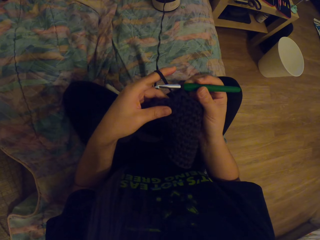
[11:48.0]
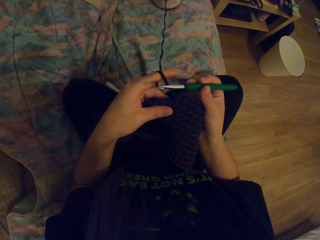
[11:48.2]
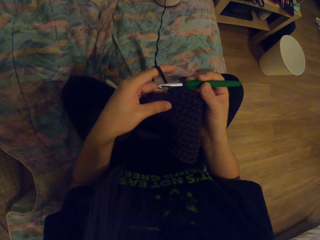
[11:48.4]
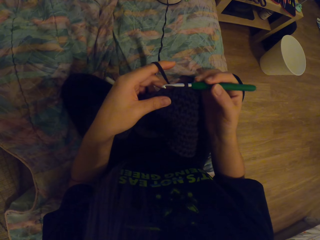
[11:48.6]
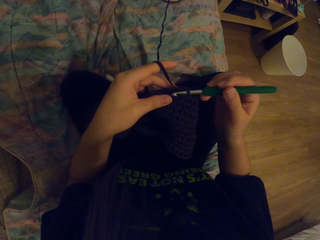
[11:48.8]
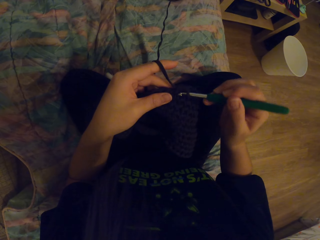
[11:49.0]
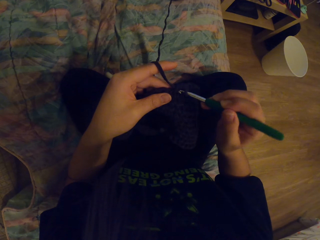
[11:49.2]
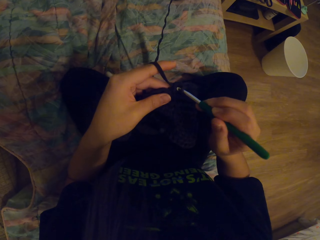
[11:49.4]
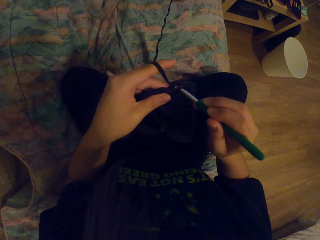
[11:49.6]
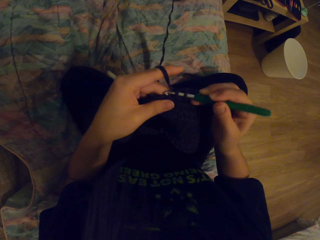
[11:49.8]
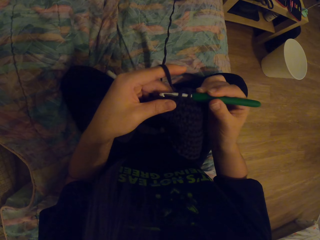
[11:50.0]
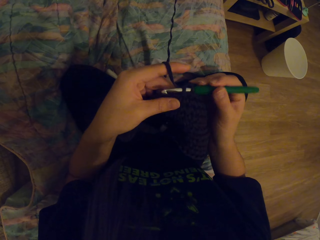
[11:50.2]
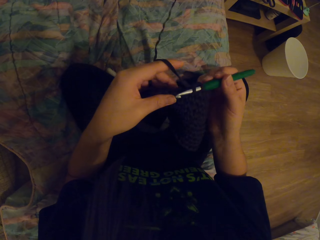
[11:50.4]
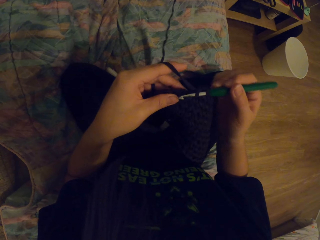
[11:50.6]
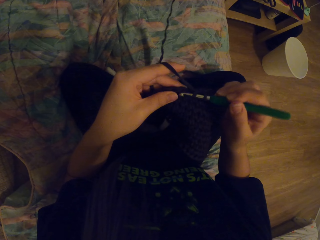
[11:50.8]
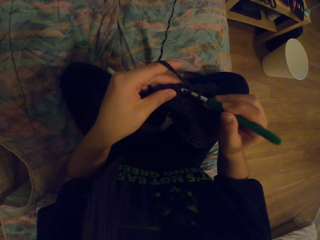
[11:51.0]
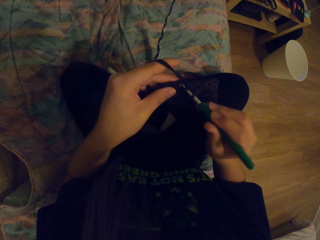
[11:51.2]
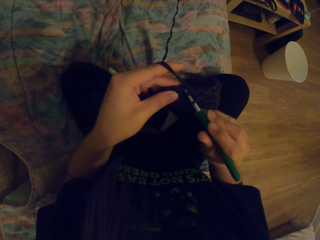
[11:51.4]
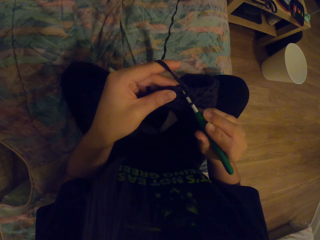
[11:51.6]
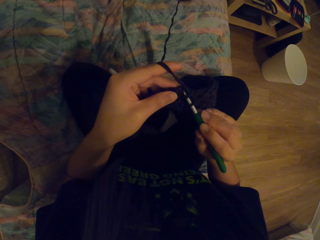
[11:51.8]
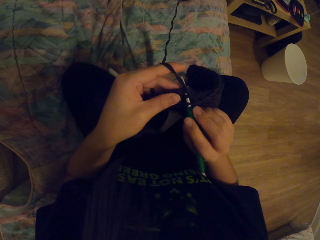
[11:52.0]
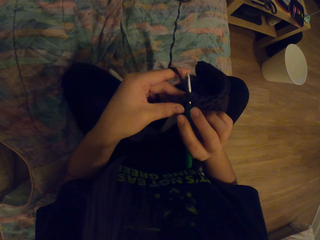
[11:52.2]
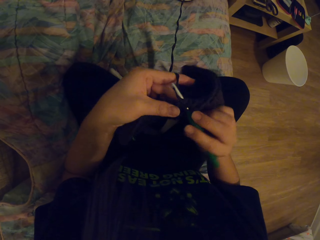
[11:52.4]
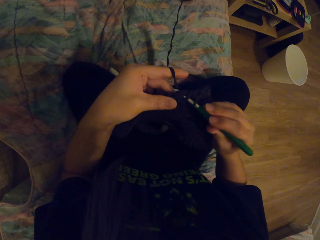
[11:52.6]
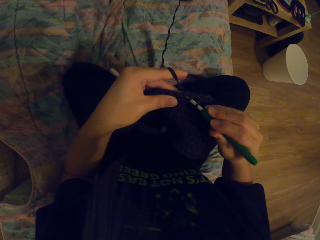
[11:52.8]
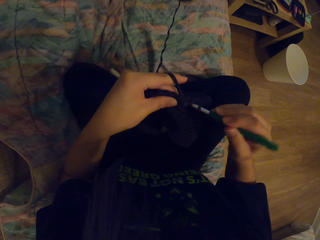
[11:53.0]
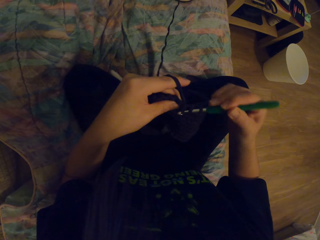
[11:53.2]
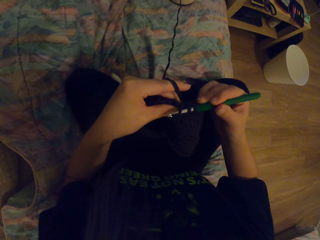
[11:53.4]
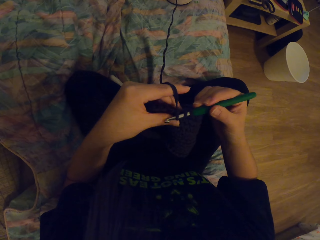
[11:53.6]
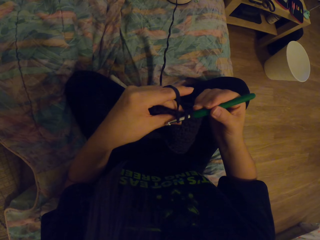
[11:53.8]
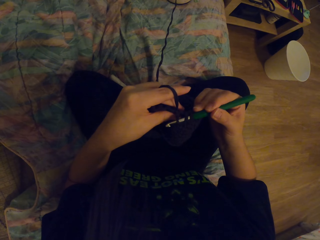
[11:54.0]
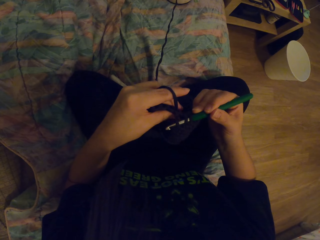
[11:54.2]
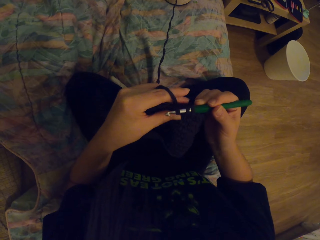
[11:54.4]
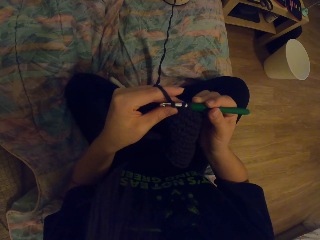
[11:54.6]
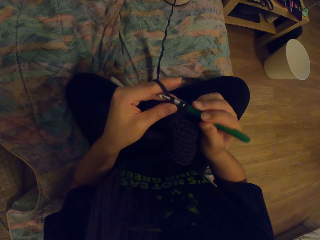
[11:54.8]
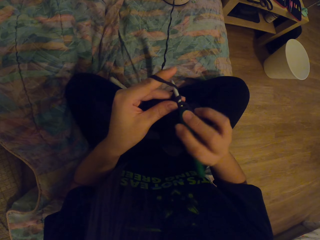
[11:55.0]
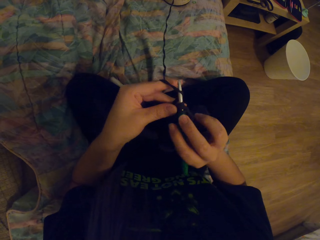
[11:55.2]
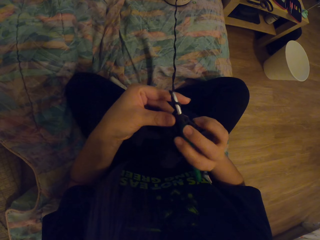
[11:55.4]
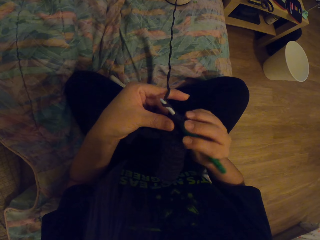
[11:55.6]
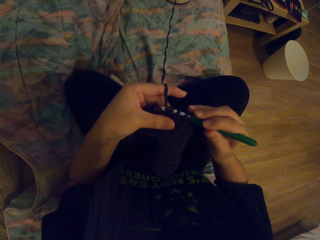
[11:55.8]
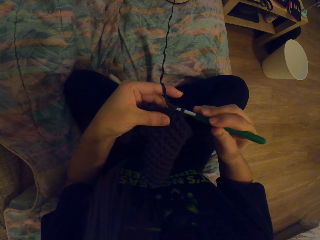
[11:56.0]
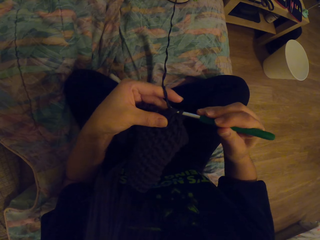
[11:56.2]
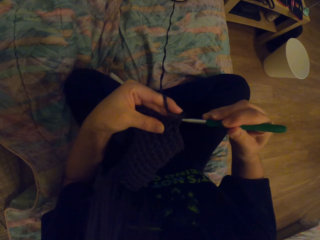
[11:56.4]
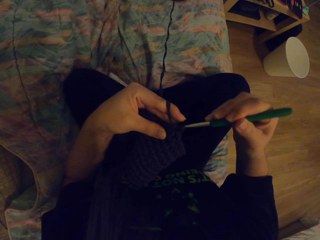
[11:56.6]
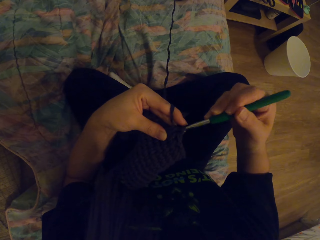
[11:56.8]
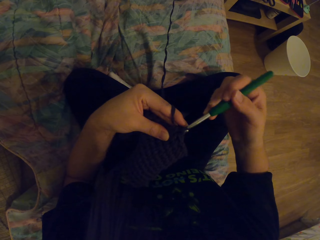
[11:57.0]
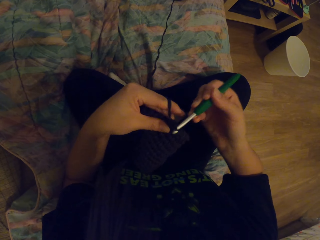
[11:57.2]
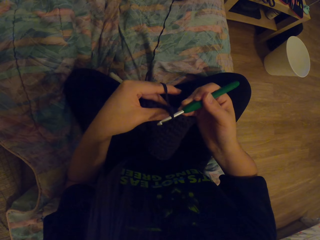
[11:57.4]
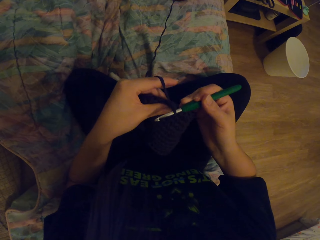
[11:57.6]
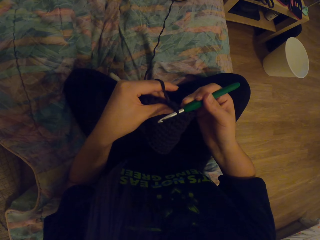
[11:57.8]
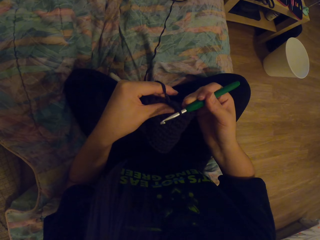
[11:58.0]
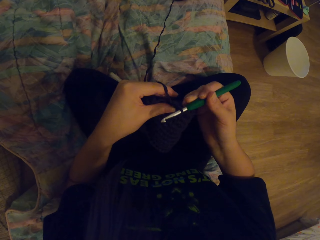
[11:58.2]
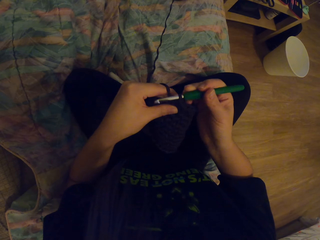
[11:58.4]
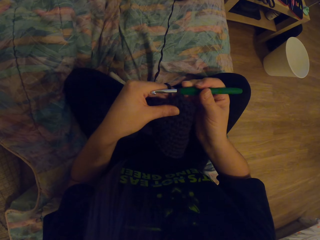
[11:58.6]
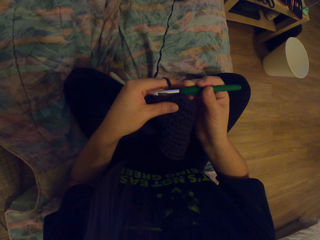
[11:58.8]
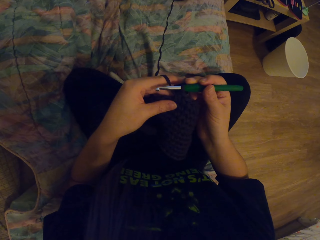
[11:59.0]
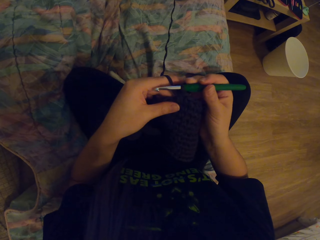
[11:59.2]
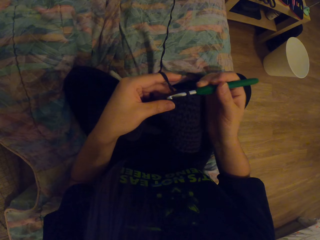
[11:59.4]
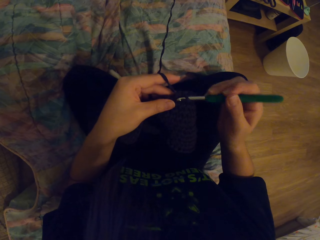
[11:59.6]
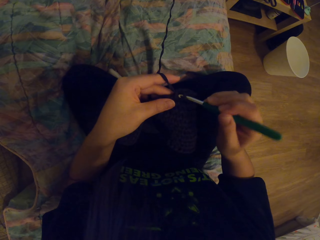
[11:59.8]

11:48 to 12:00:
The camera wearer crochets using a yarn and a crochet hook.

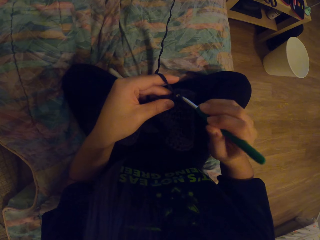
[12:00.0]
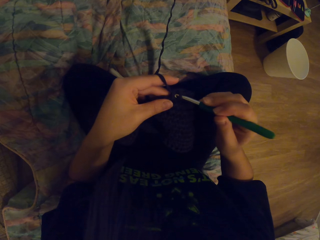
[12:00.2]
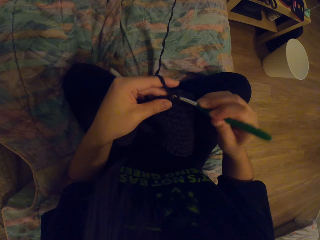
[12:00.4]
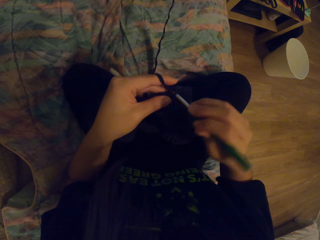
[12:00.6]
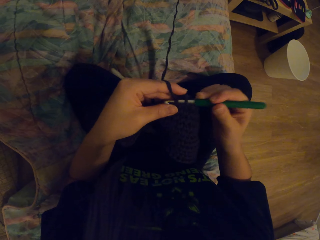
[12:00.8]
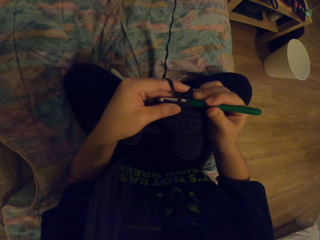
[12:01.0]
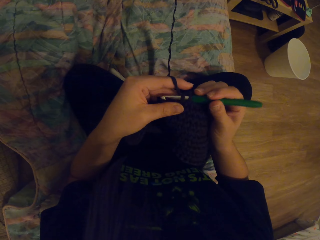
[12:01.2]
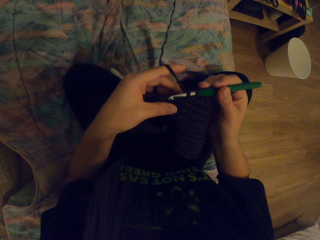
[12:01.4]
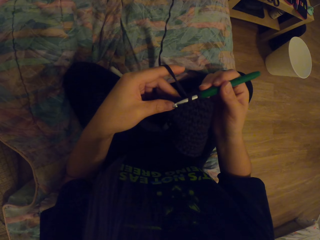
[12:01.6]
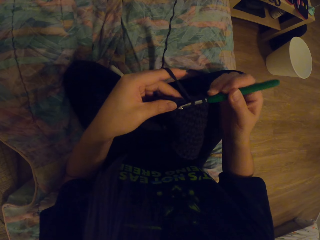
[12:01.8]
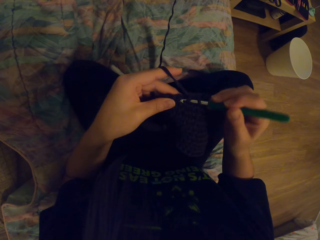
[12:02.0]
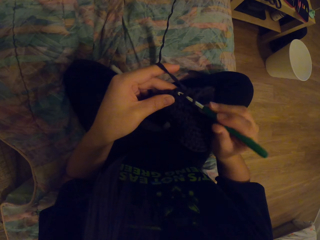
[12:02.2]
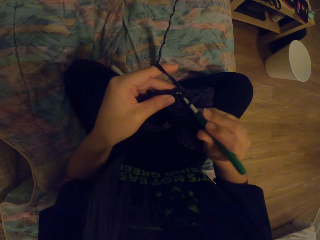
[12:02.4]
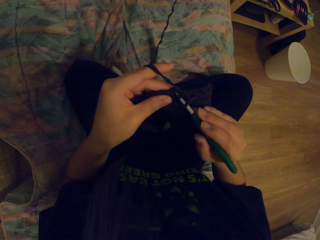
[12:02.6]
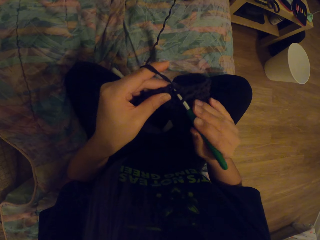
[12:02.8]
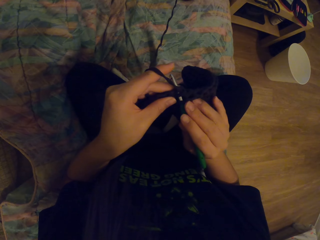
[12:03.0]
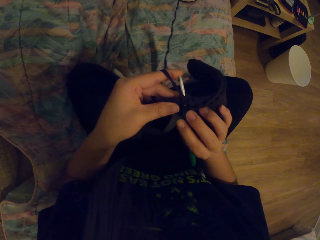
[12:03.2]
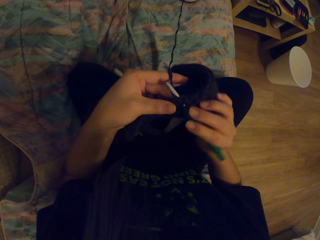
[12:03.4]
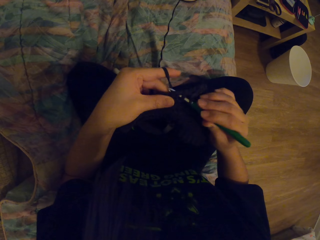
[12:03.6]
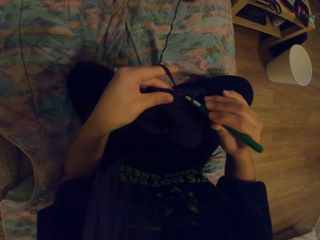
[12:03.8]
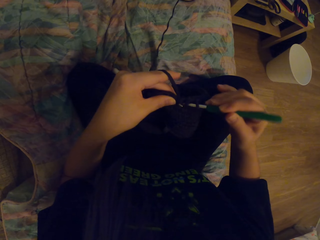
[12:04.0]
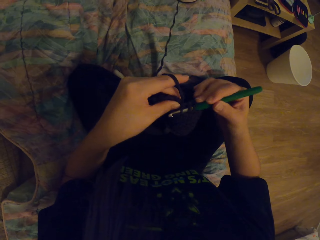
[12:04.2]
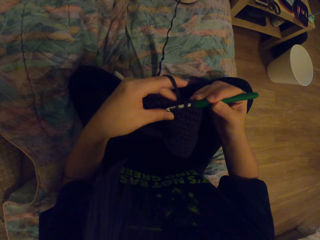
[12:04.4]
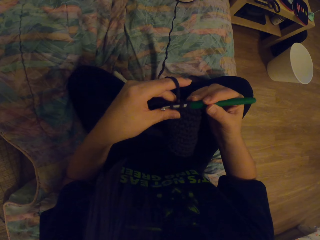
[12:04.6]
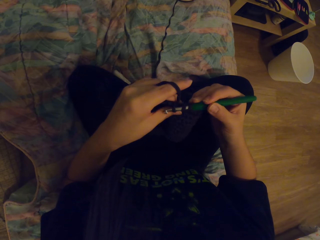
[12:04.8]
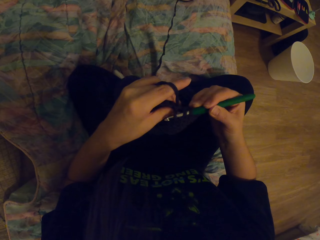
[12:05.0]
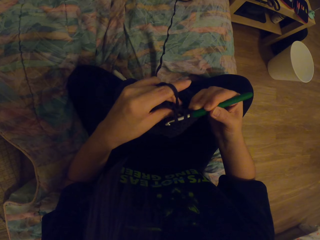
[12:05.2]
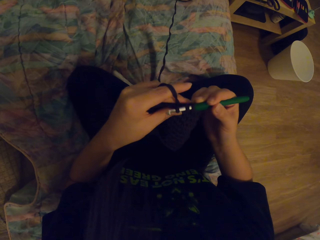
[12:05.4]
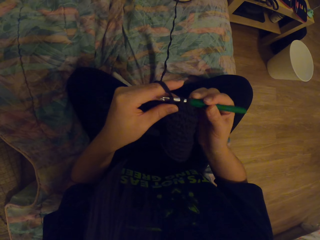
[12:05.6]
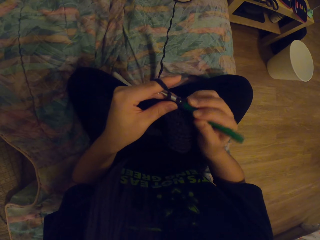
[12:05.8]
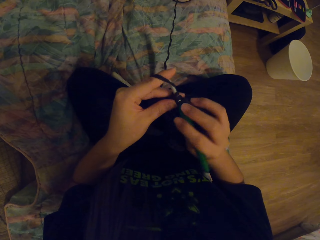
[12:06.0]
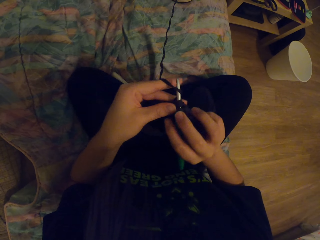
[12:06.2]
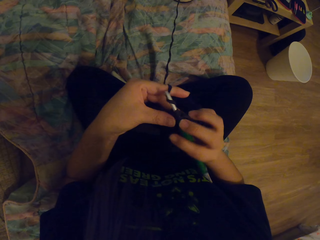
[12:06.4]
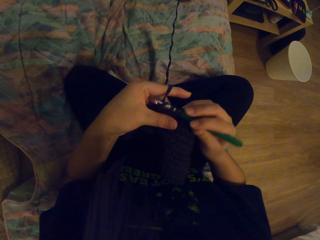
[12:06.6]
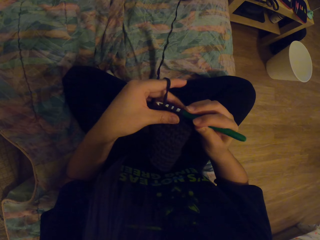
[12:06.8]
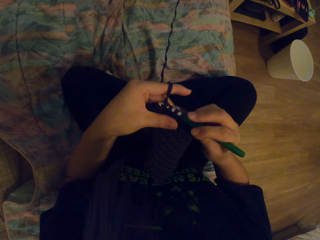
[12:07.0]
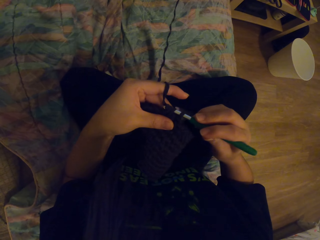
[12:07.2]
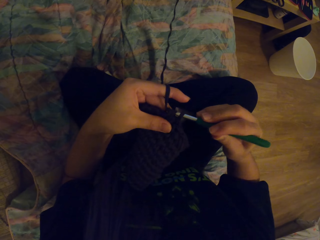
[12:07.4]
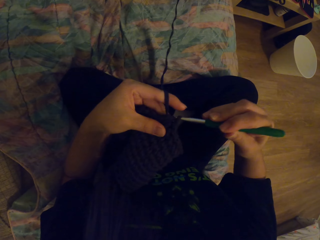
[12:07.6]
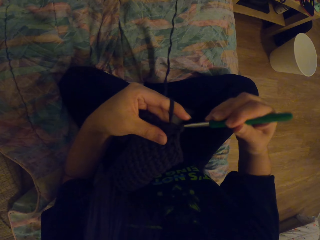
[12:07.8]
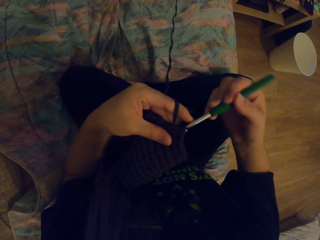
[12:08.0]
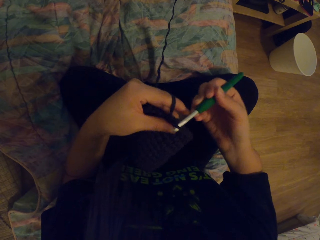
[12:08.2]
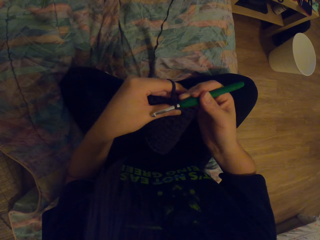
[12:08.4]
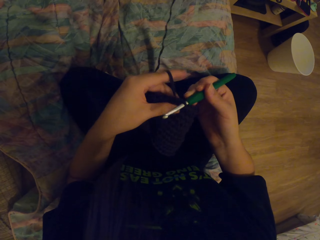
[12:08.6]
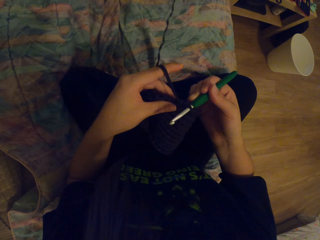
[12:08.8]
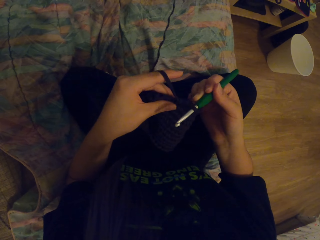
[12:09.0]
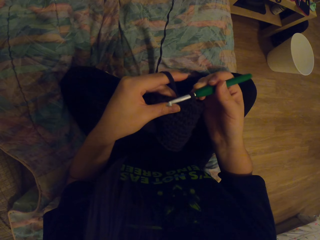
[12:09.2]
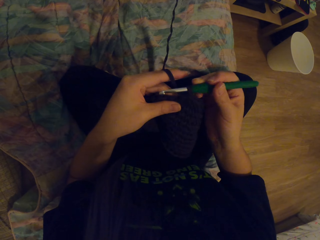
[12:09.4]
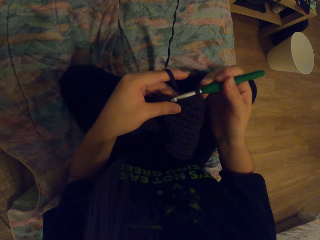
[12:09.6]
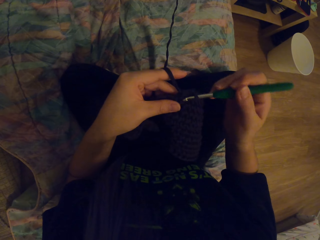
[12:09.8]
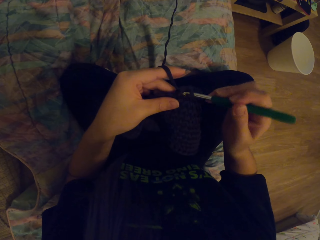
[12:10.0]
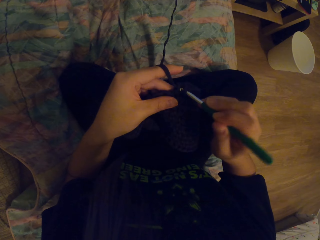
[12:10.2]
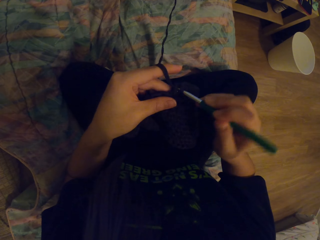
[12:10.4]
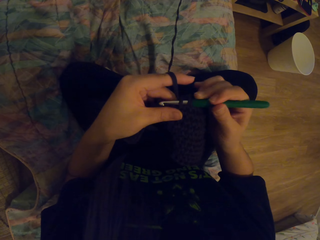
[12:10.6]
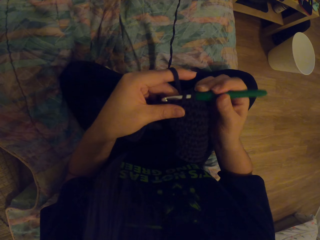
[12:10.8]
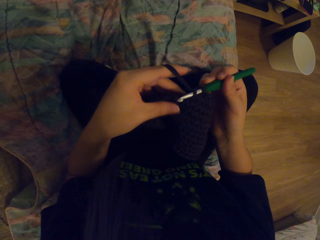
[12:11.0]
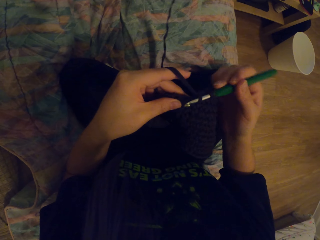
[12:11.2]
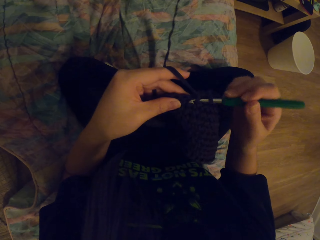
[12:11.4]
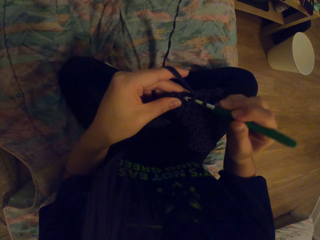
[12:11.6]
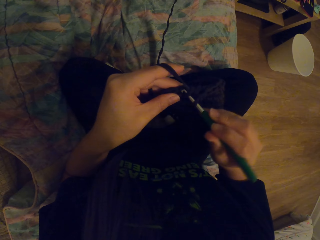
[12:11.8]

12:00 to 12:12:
The camera wearer pulls the yarn with the crochet hook. They crochet using the yarn and the crochet hook.
